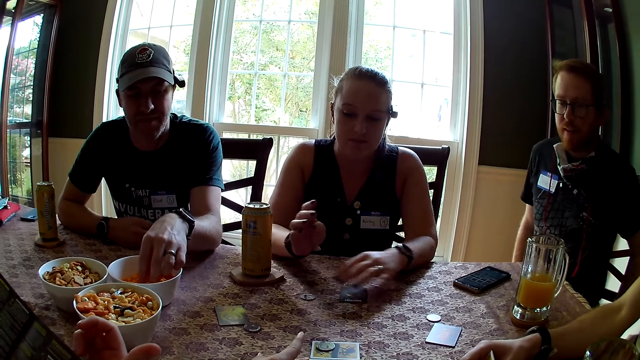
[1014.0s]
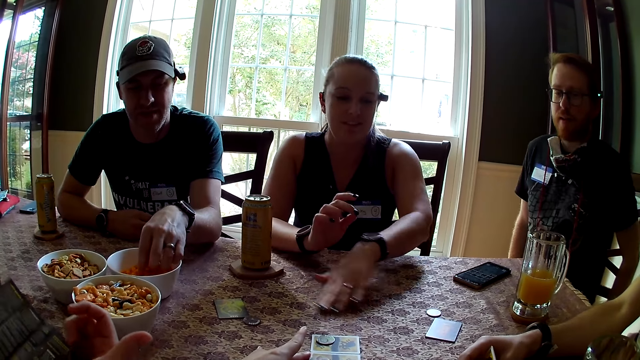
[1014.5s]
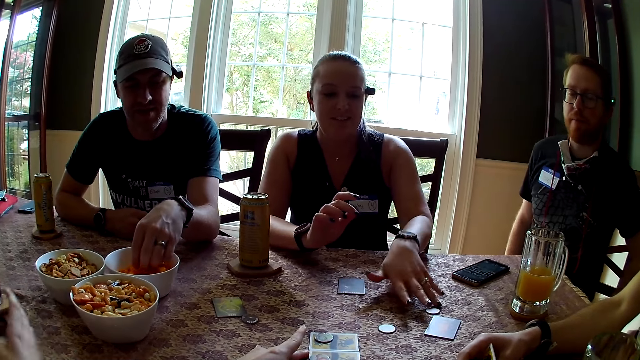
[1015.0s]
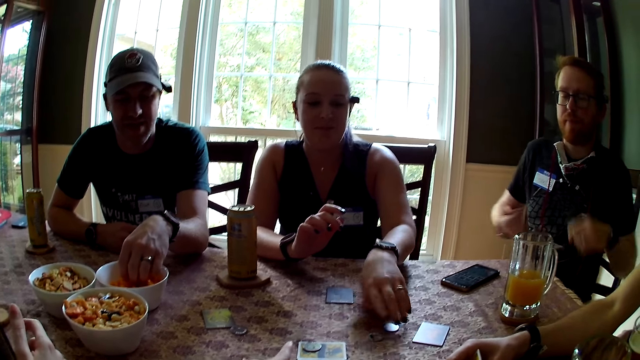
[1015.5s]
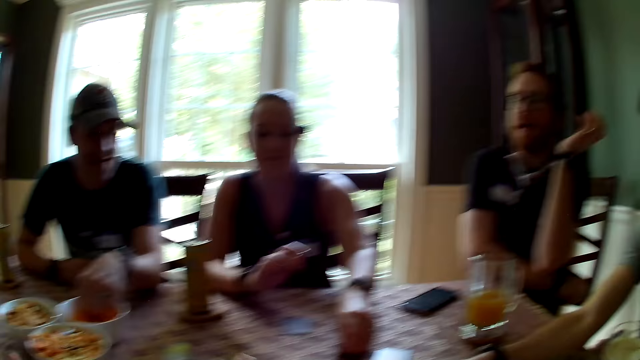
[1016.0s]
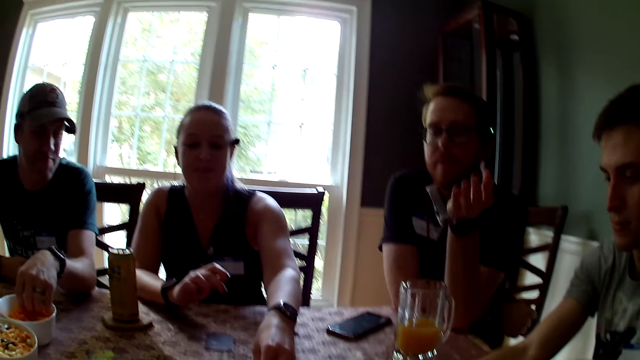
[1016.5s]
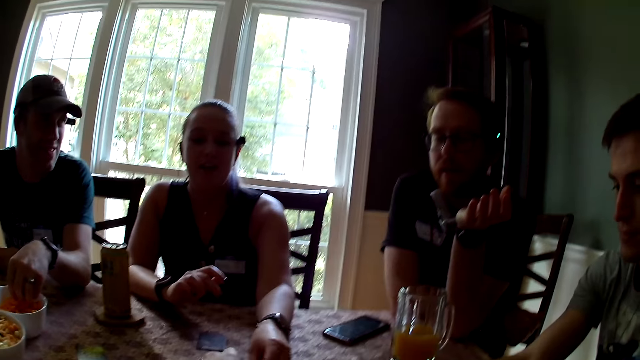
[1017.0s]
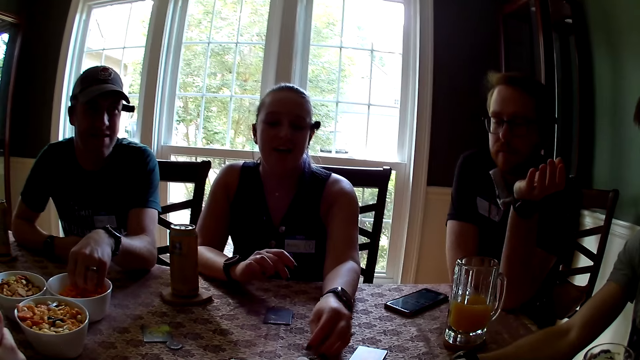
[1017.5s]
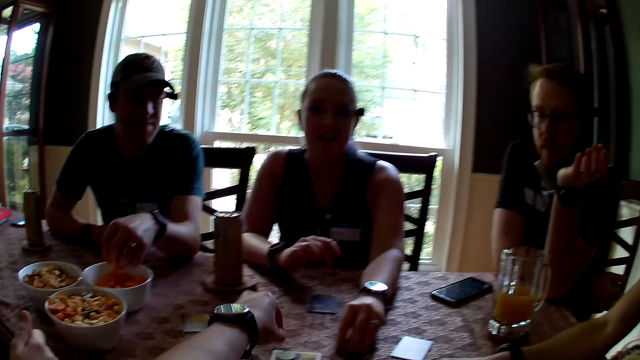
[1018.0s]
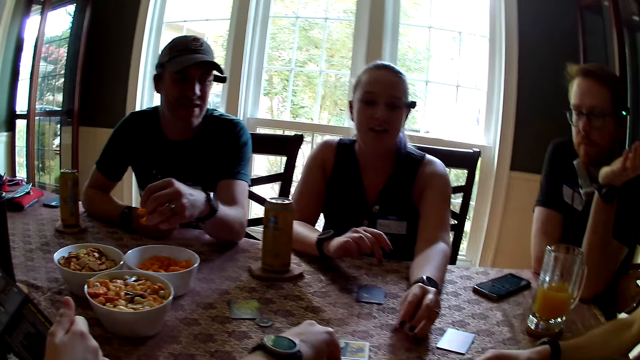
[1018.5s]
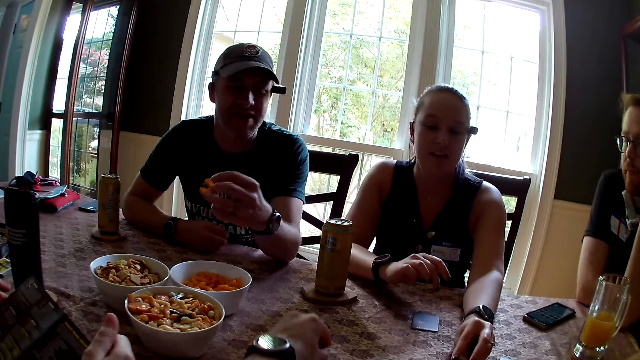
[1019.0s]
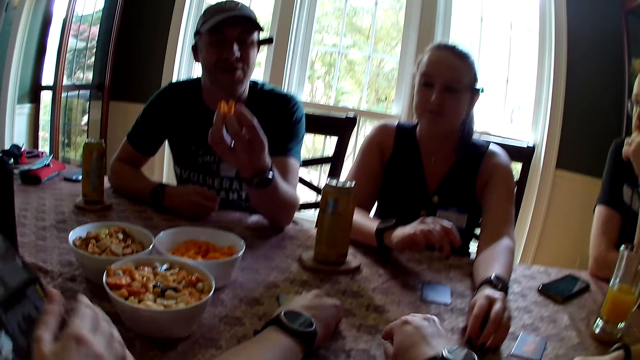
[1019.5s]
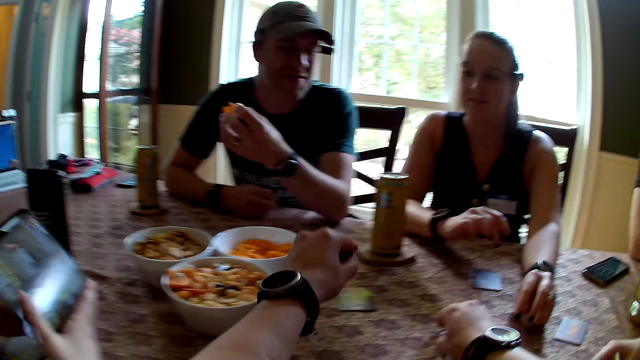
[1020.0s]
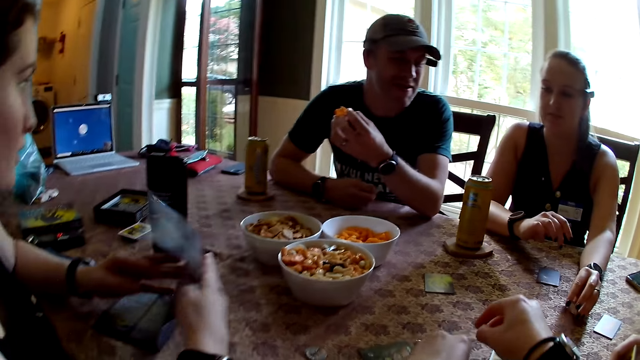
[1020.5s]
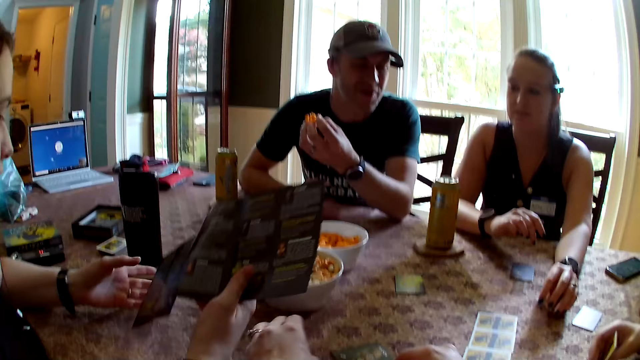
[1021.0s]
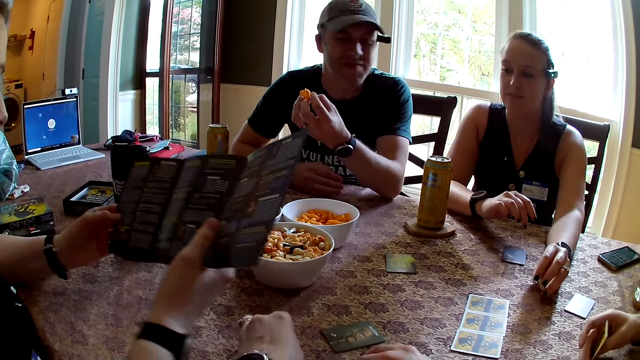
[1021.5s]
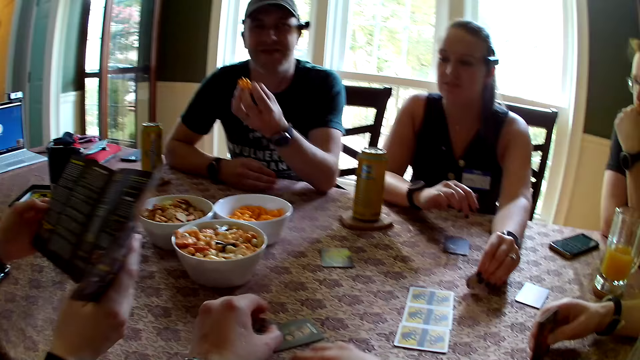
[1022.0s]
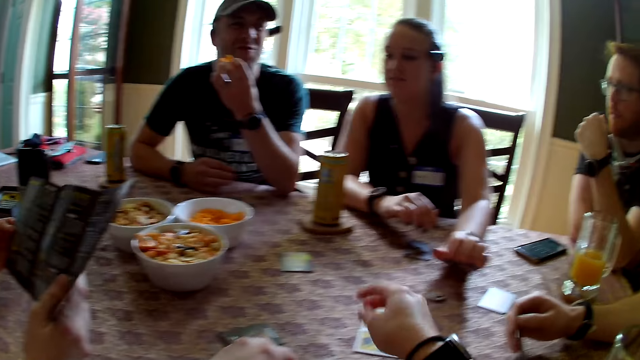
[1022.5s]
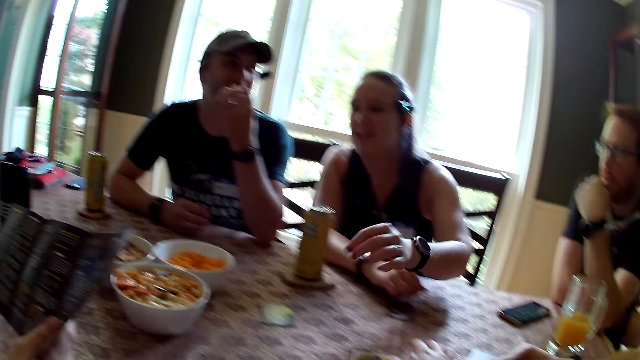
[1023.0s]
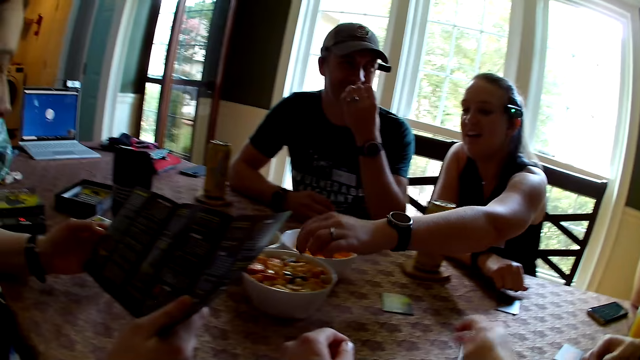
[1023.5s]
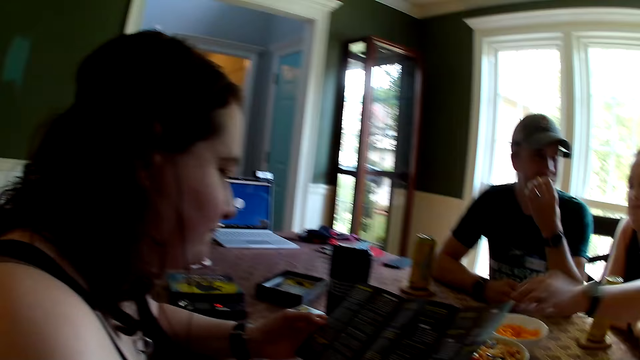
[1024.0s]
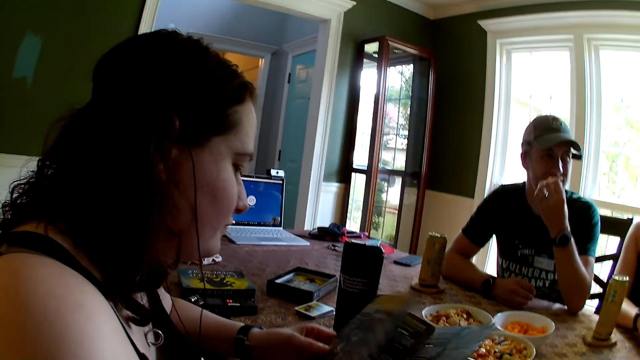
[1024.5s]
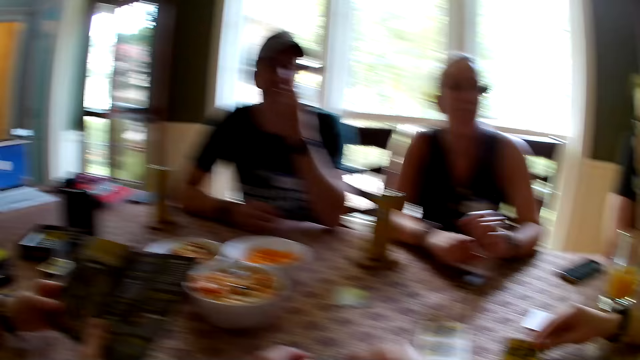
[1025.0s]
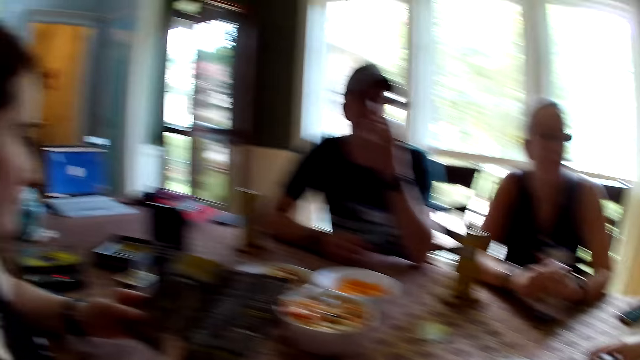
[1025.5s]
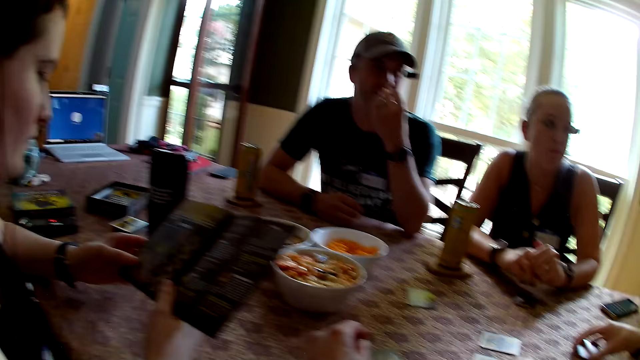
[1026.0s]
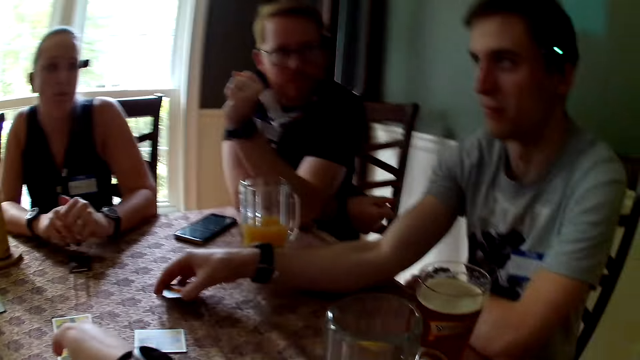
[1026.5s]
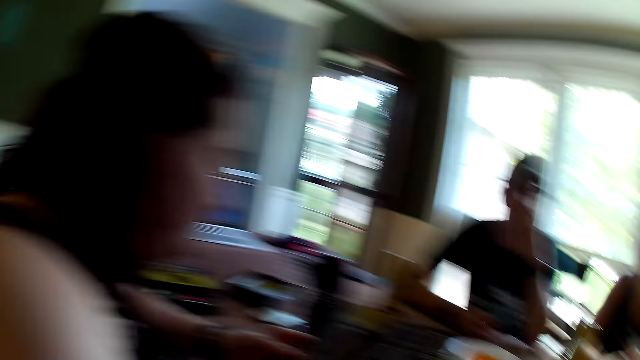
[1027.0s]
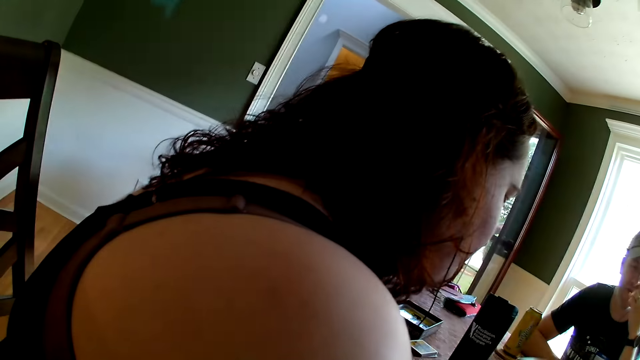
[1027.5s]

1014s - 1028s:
A man picks up the snack in the bowl. A woman moves the token on the table. She picks up the tokens on the table. Another man carries the snack from the plate with his left hand. Another woman holds a paper in her hand. A third woman reads the booklet. The second man eats the snack with his left hand. The first woman picks up a snack in the bowl.

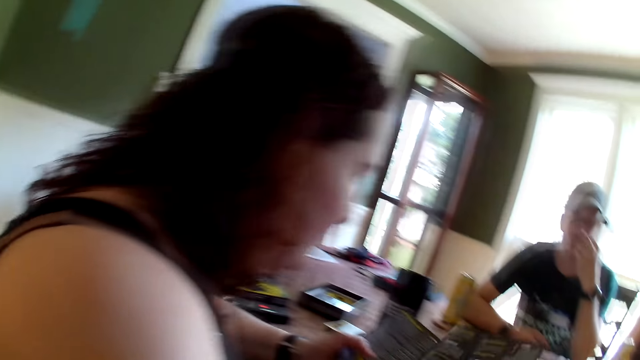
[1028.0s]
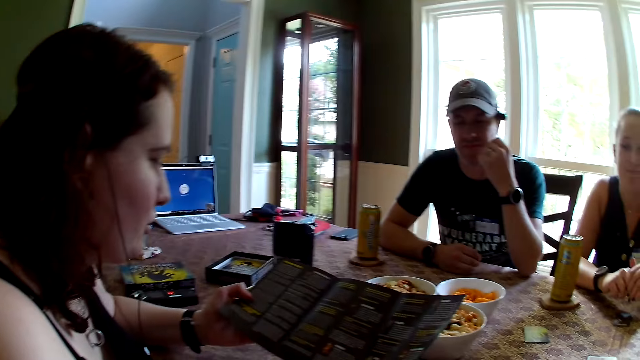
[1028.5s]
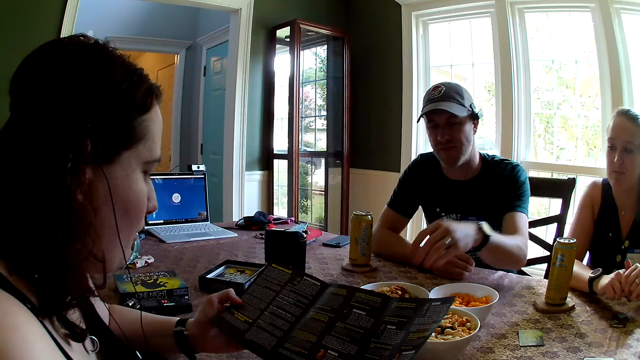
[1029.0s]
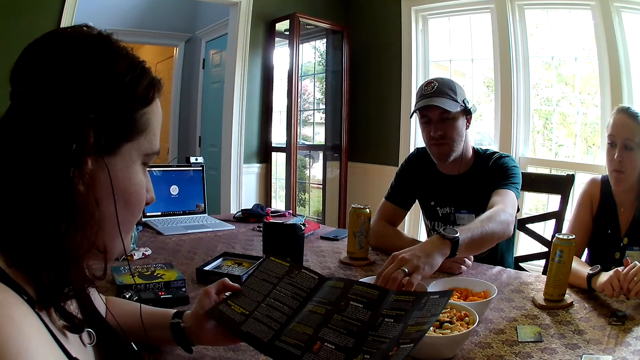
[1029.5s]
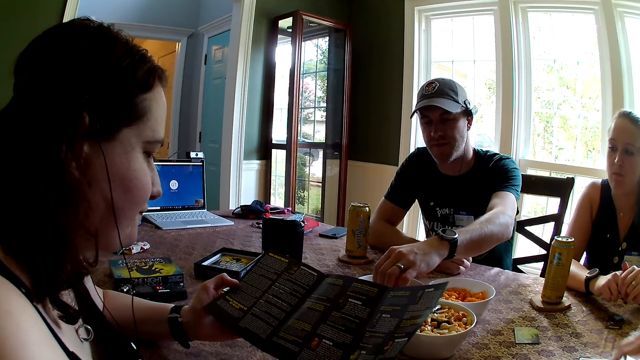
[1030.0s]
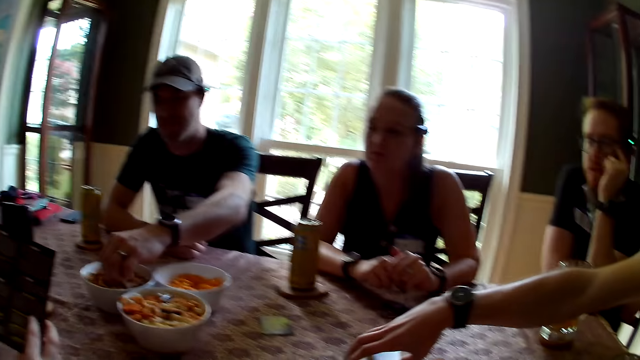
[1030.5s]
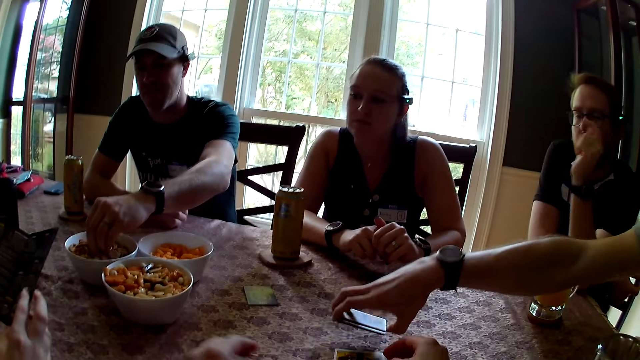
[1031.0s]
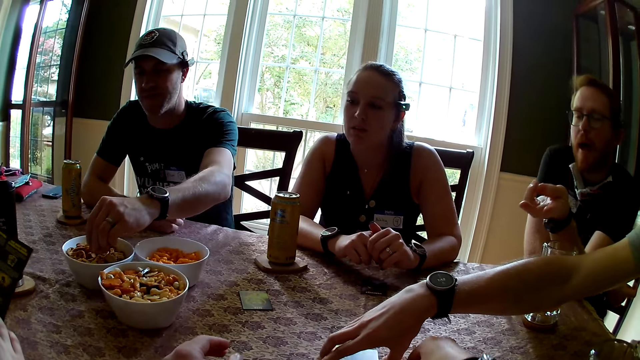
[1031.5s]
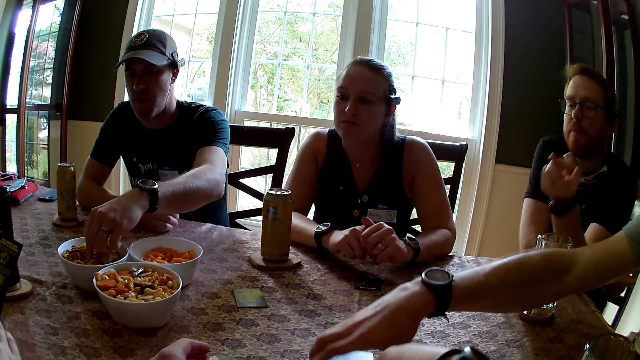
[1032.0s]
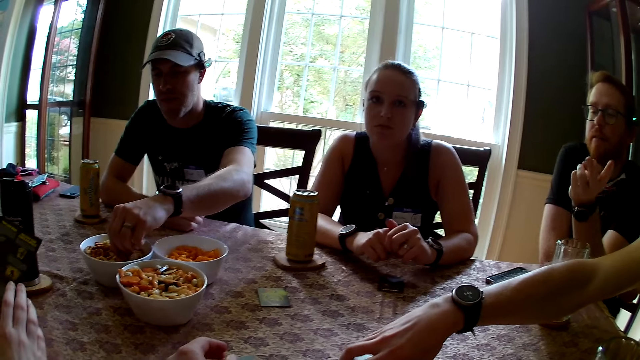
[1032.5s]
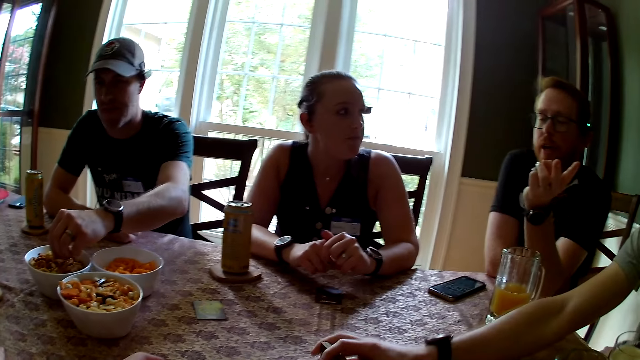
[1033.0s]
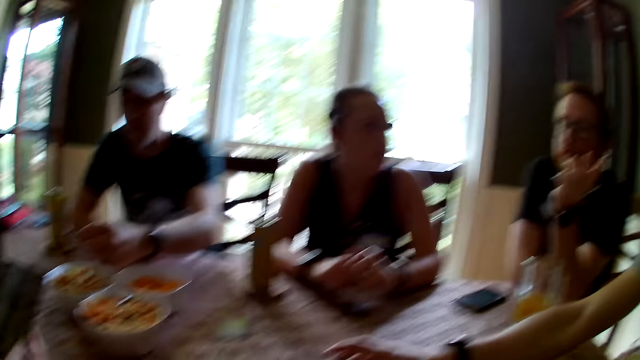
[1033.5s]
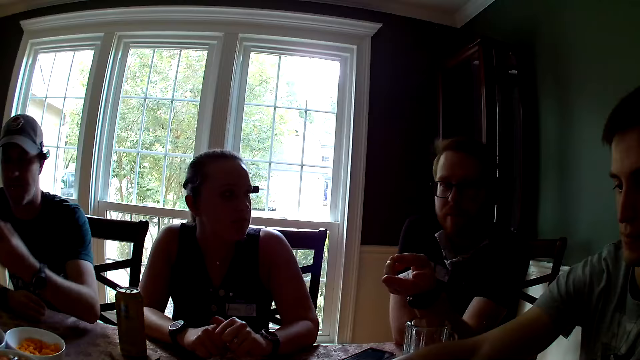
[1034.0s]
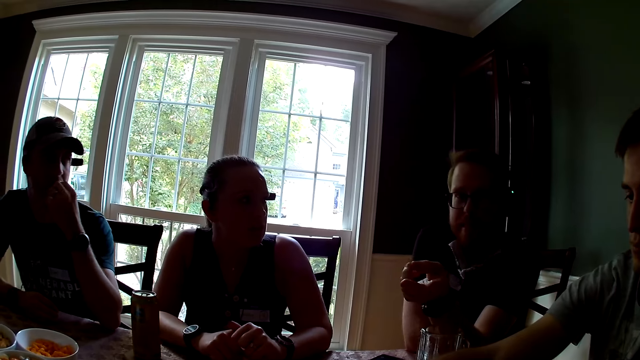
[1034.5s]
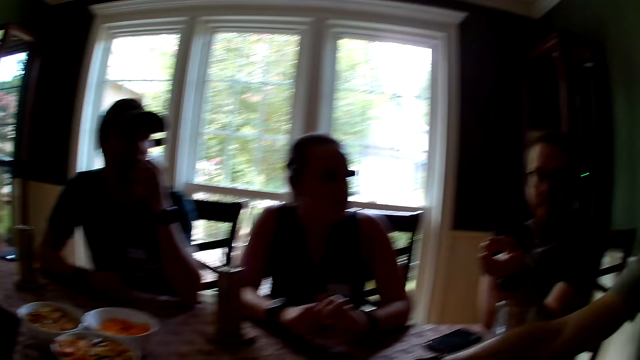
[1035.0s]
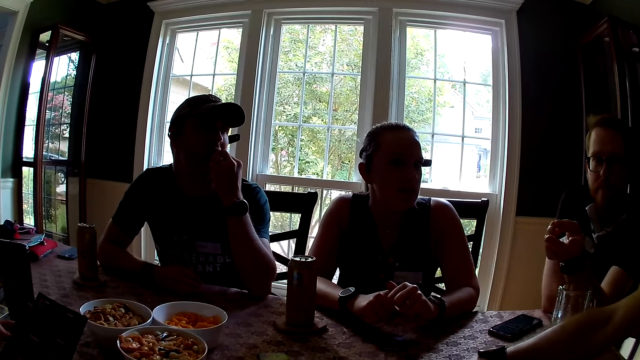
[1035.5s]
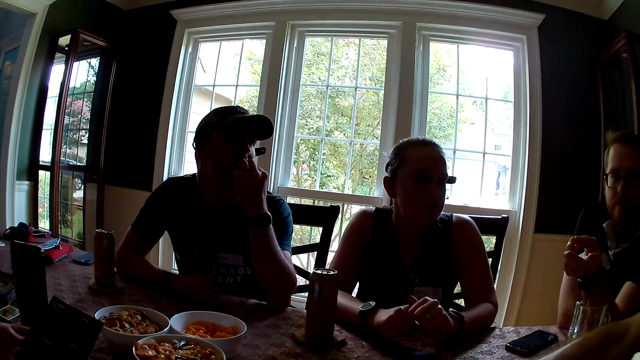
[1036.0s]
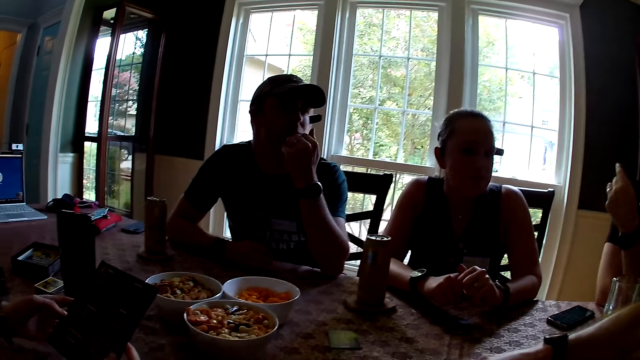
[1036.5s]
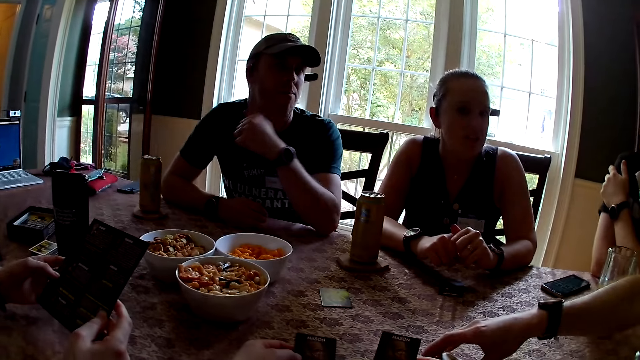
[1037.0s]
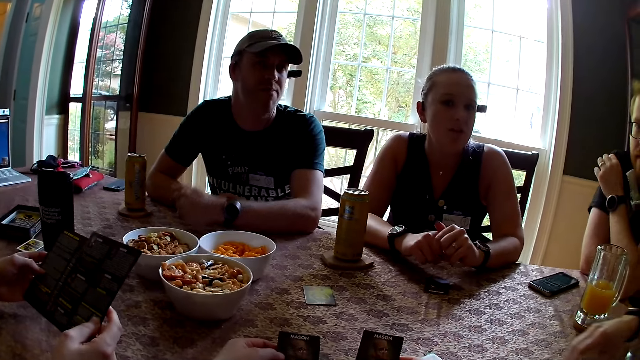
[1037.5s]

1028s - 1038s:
A woman reads the booklet. A man picks up the snack in the bowl. Another man picks up the cards on the table. The first man carries the snack from the plate with his left hand. He eats the snack with his left hand.
